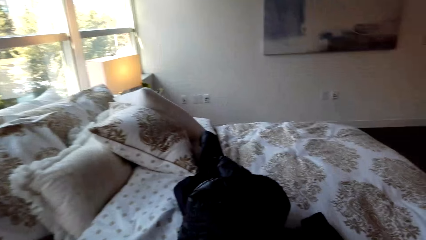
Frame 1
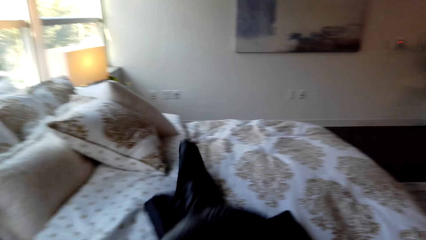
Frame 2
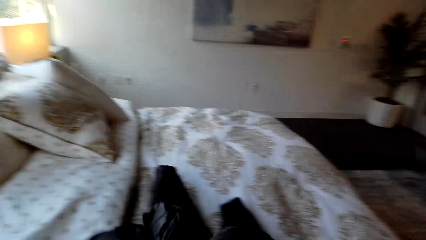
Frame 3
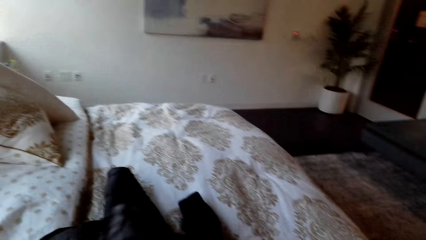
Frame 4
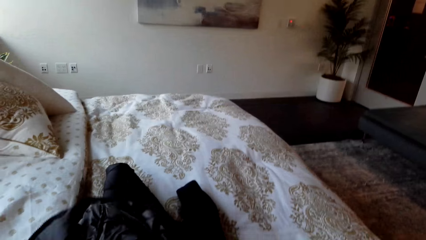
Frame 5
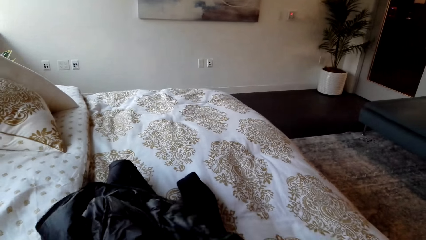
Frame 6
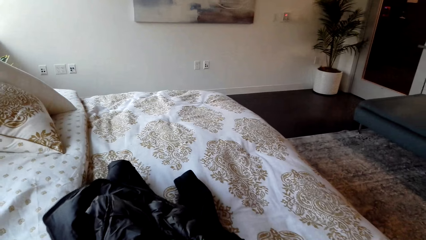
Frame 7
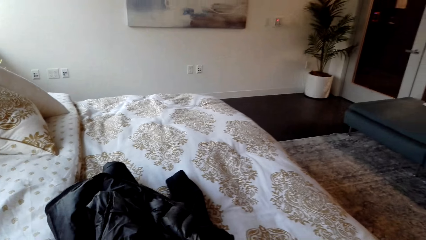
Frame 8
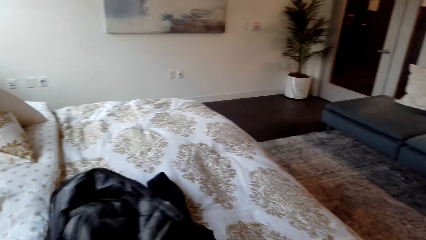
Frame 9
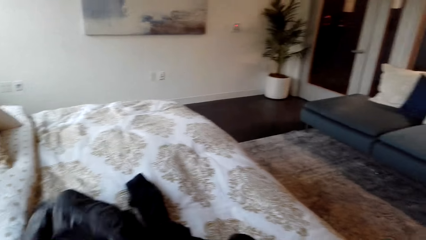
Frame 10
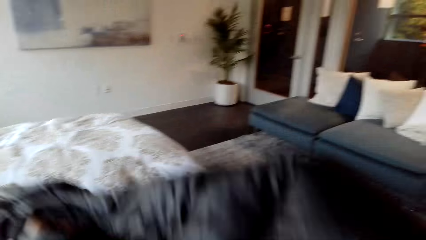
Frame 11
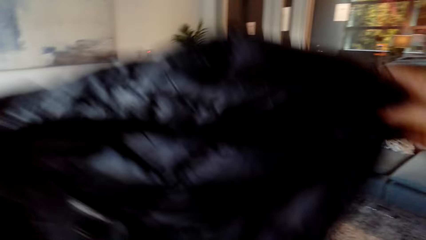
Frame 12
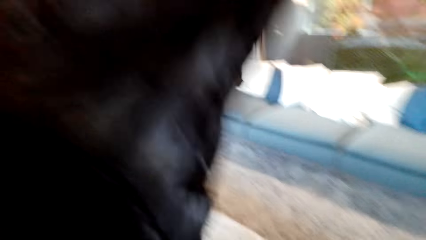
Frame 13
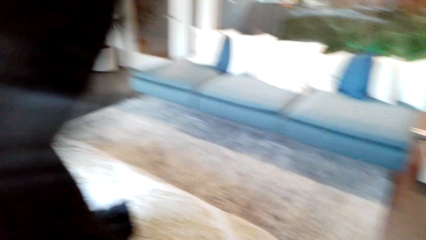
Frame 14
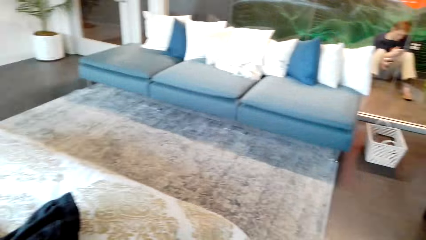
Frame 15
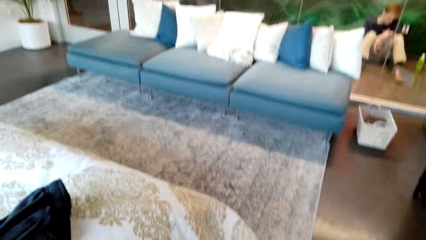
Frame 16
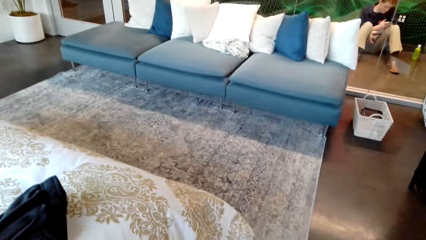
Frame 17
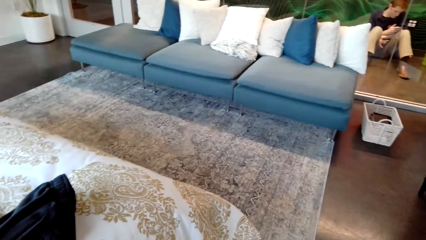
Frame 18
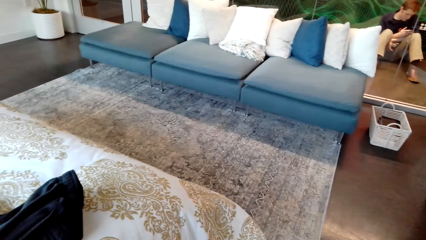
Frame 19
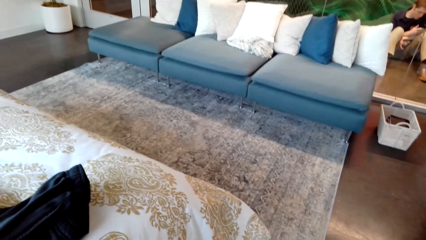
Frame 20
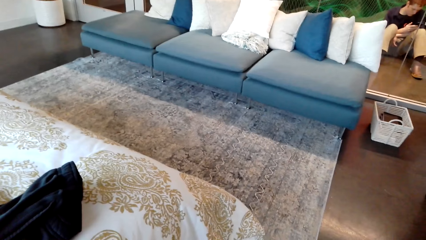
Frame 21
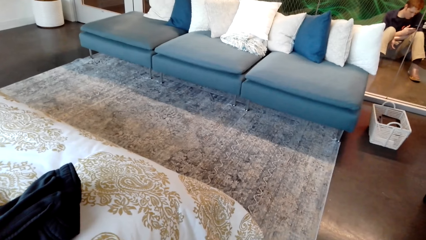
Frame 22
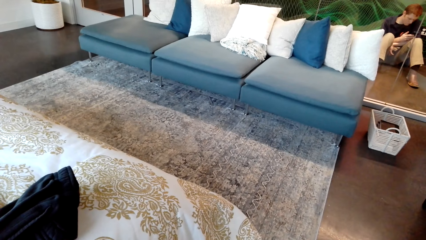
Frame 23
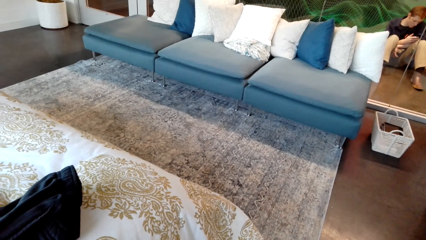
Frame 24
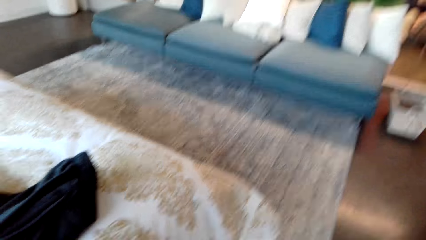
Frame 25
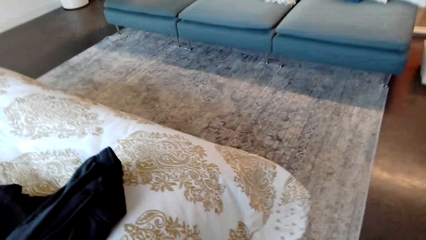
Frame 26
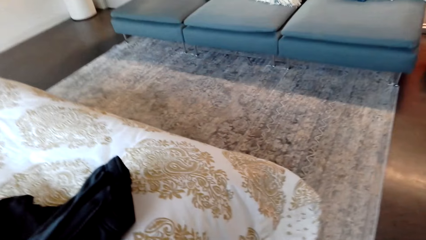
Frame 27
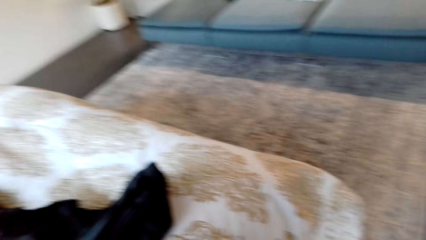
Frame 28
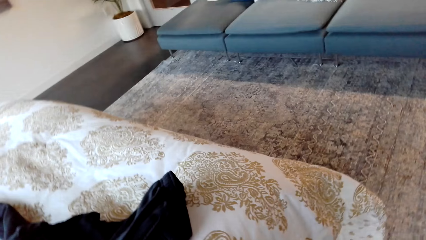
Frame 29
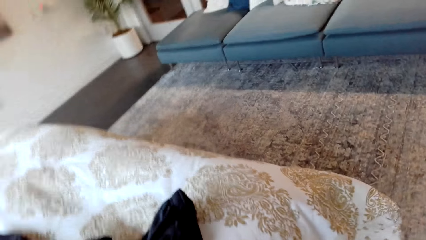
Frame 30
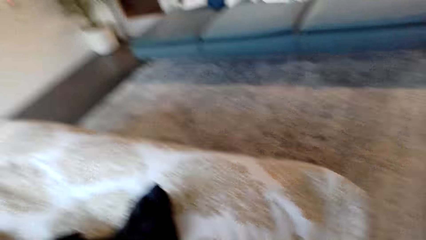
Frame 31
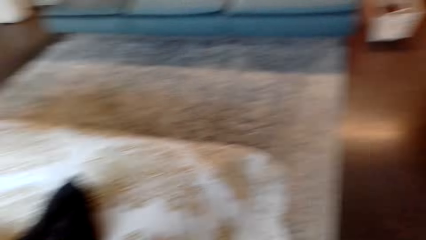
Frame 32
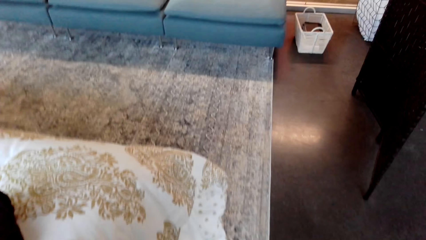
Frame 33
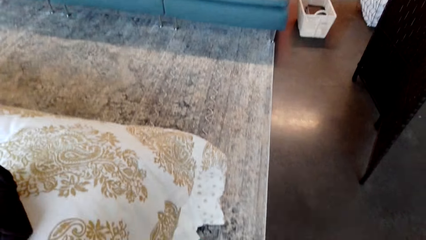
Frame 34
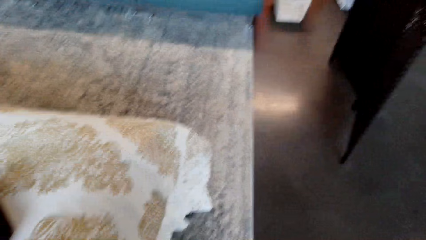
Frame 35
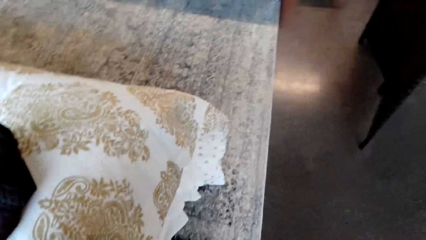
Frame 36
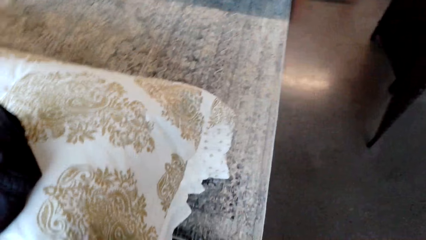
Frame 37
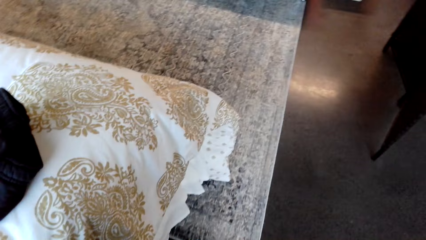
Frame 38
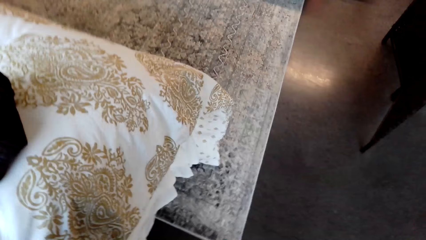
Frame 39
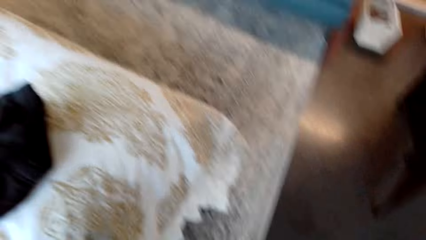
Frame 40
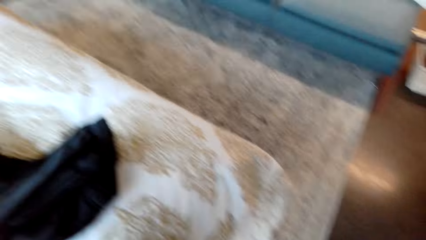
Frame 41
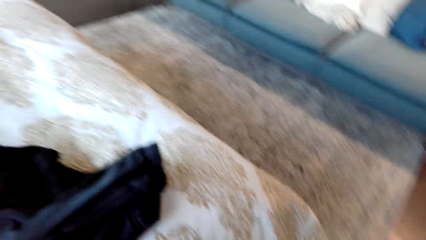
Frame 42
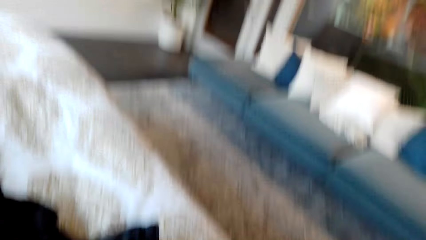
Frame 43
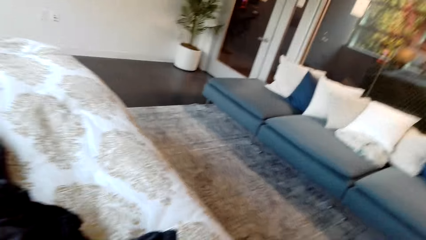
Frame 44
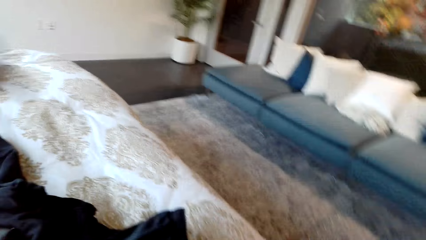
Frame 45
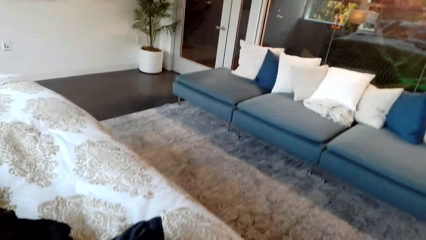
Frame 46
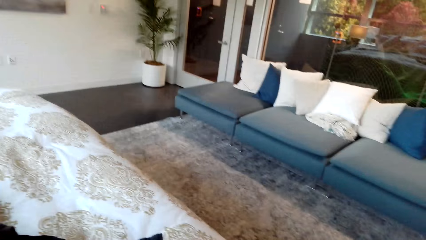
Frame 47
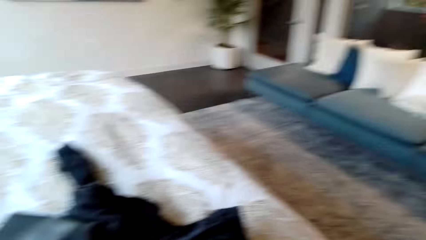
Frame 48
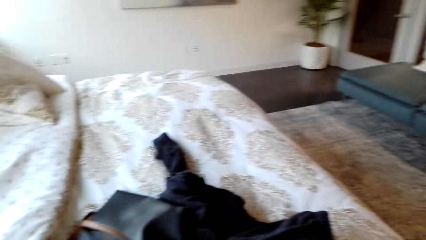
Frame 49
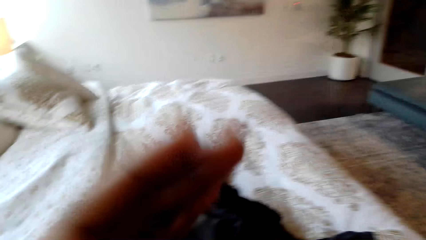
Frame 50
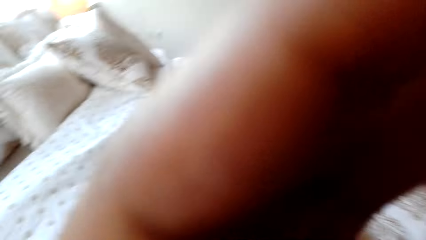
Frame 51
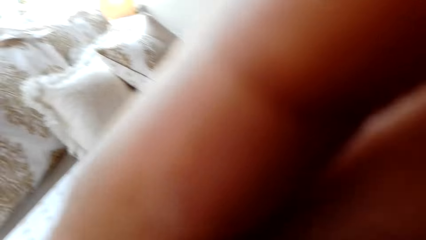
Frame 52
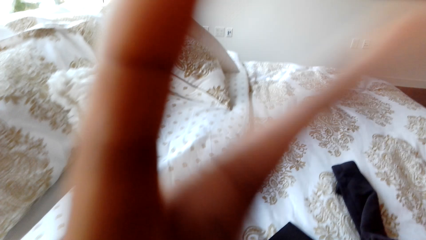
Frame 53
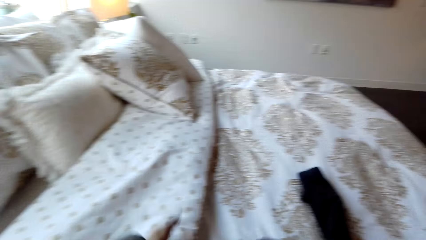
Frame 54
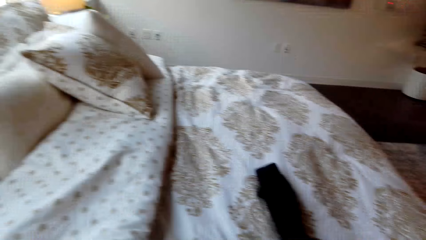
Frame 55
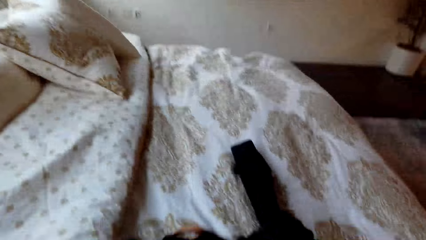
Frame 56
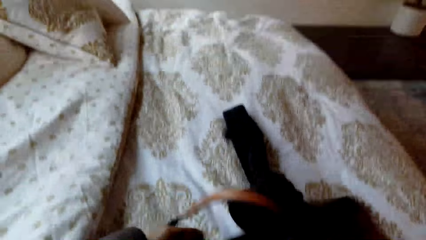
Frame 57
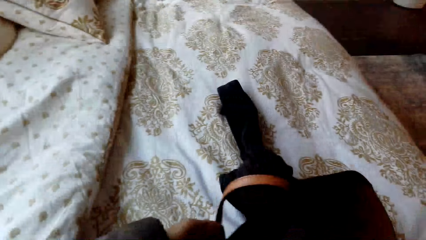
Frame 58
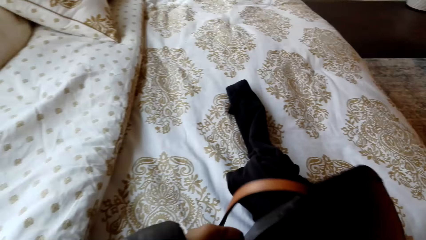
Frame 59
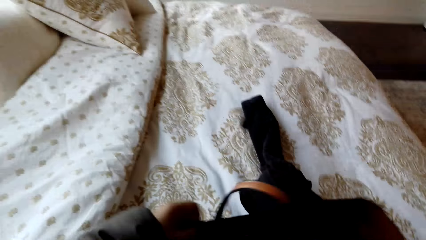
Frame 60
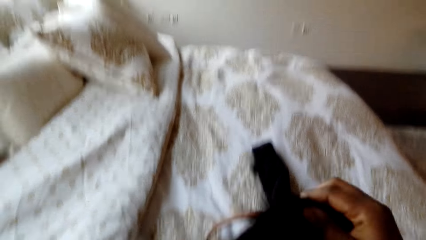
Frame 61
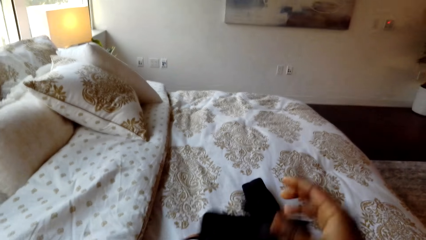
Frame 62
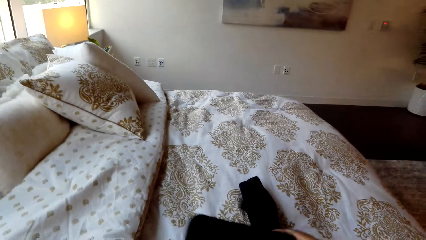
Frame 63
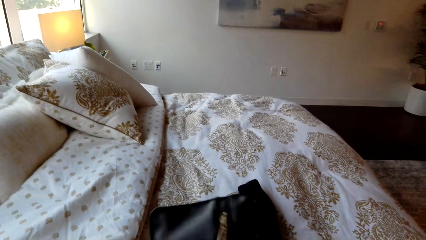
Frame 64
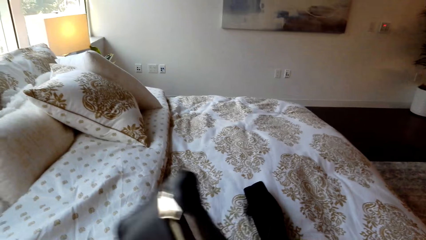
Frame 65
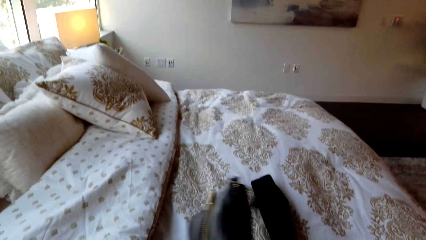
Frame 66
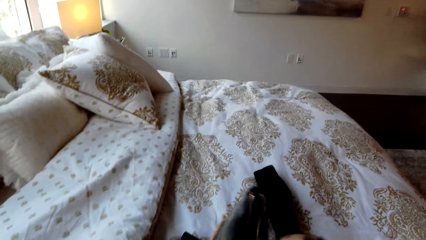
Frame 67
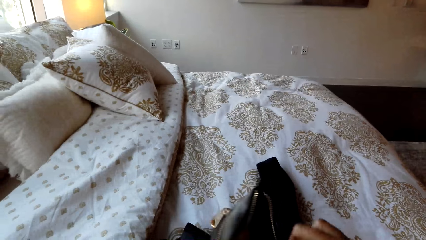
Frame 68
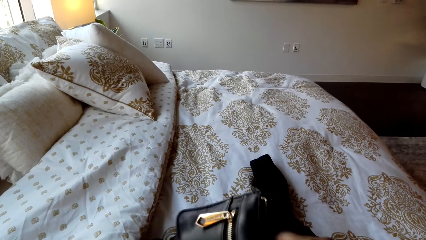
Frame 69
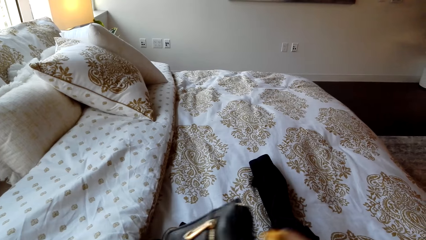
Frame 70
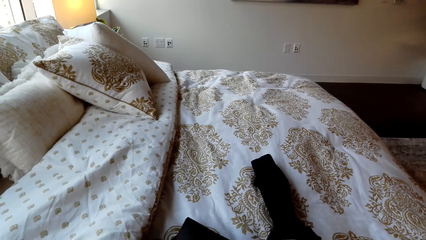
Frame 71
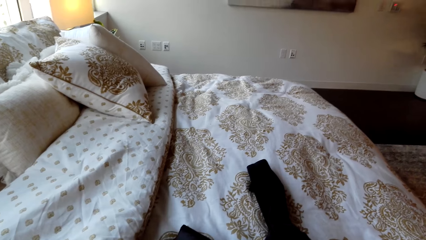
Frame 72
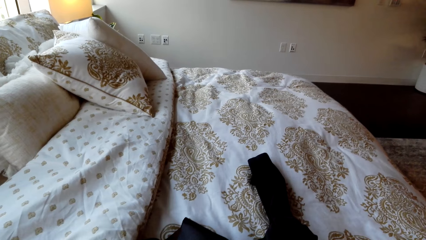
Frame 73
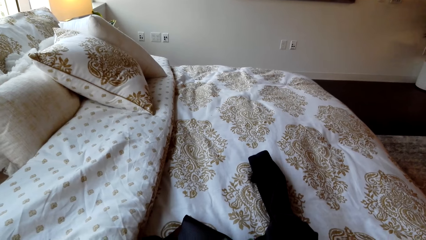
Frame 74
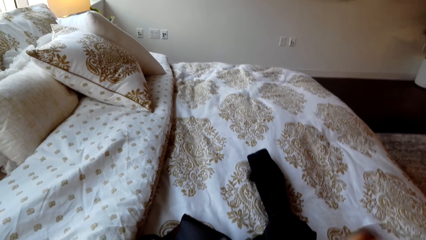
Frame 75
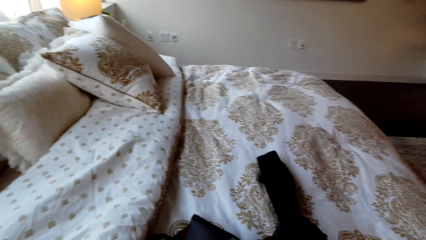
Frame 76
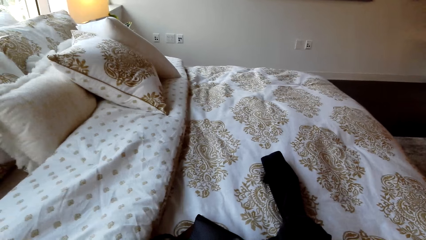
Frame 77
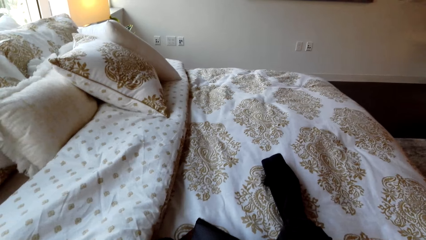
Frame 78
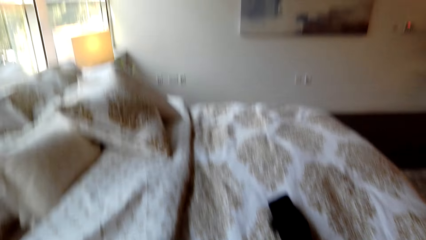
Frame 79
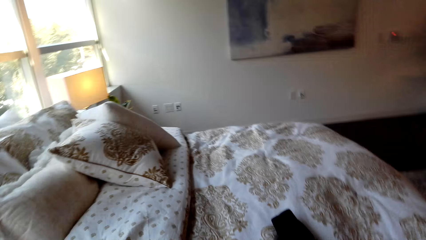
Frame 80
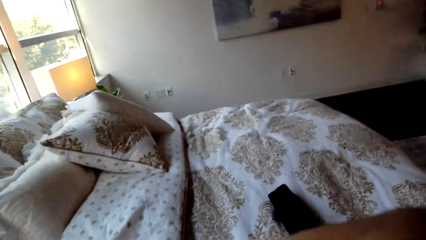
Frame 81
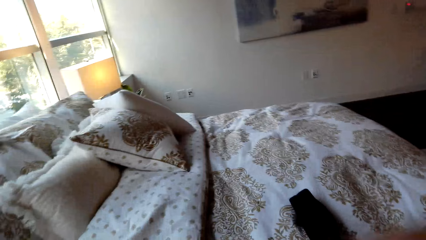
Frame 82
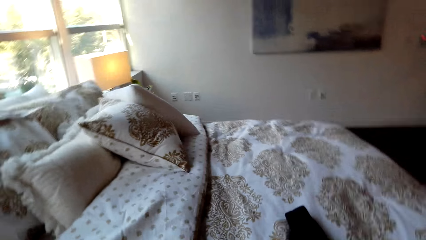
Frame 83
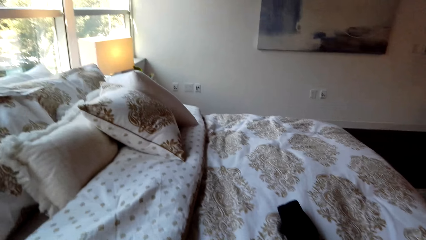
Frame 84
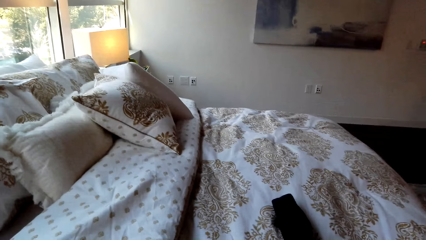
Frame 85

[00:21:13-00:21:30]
The camera wearer pulls the jacket from the bed. They pick up the jacket. They put on the jacket. They talk to a person. They put a hand on the camera. They fix the camera. They pick up a handbag. They open a pouch.
